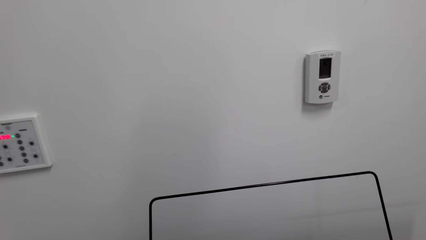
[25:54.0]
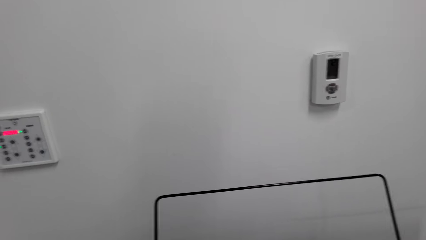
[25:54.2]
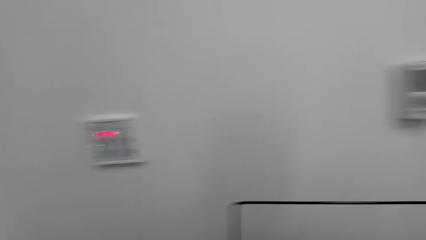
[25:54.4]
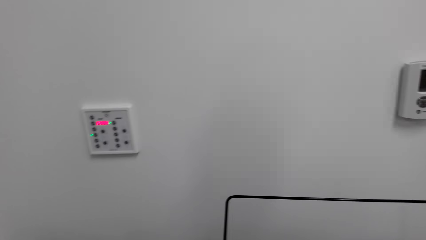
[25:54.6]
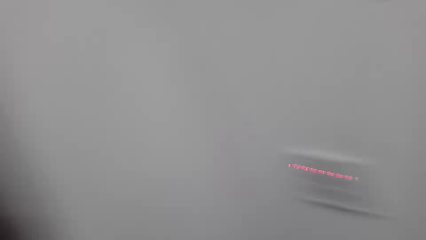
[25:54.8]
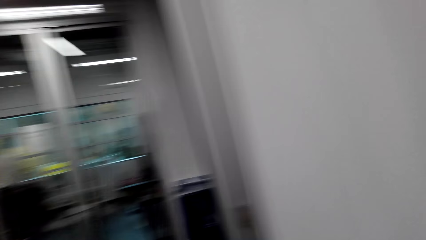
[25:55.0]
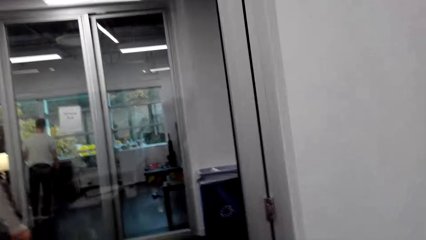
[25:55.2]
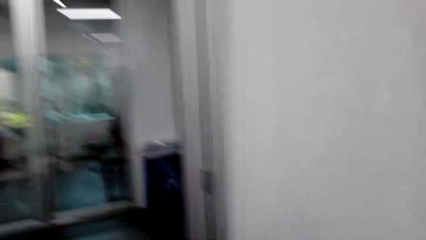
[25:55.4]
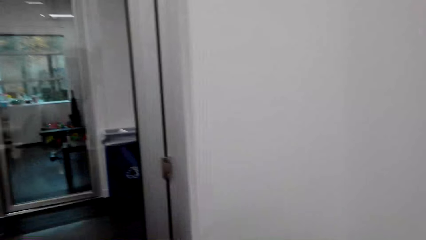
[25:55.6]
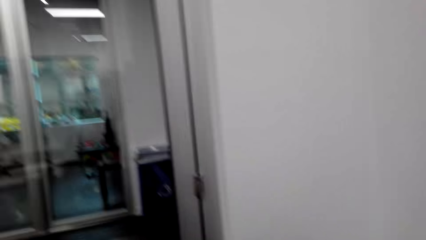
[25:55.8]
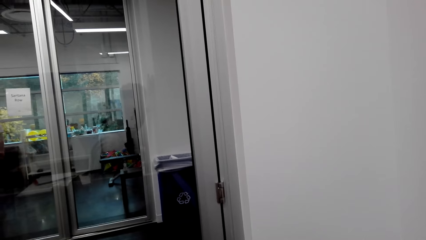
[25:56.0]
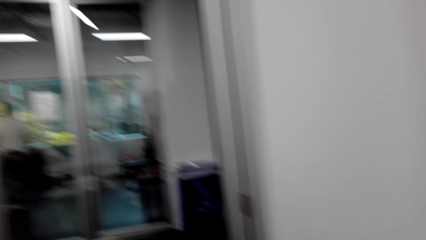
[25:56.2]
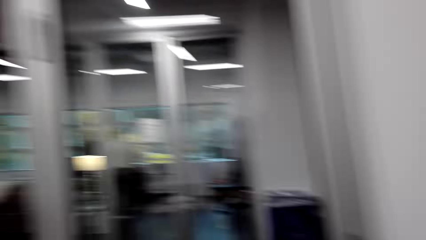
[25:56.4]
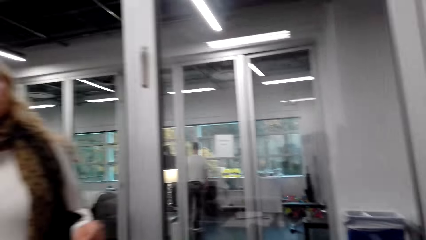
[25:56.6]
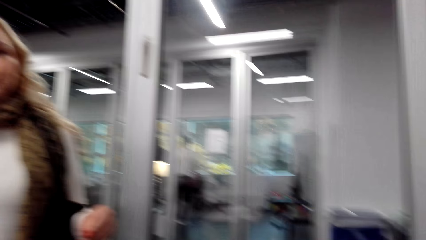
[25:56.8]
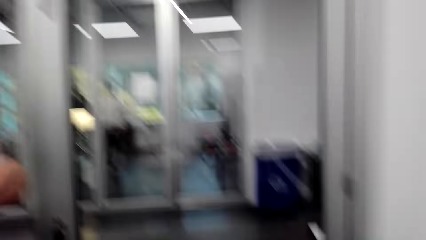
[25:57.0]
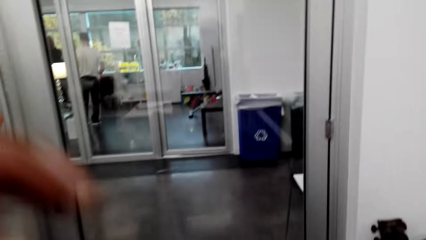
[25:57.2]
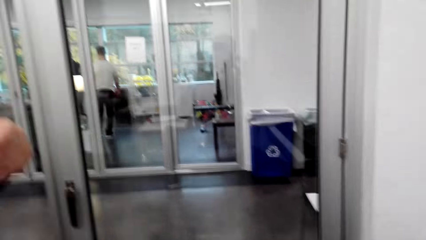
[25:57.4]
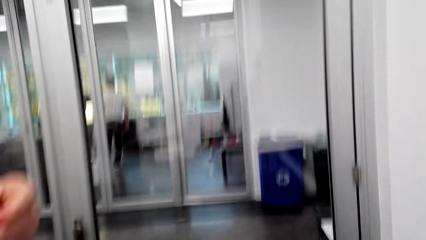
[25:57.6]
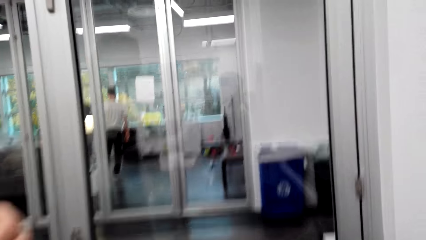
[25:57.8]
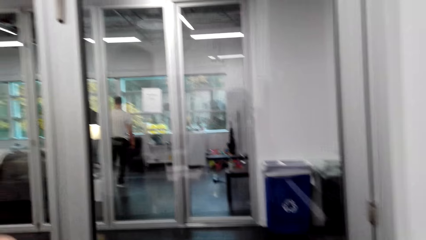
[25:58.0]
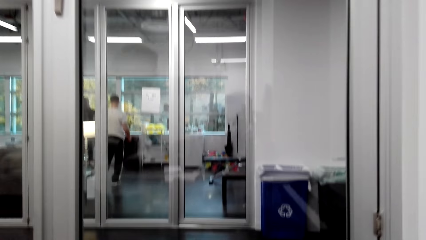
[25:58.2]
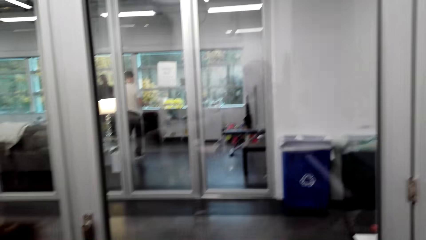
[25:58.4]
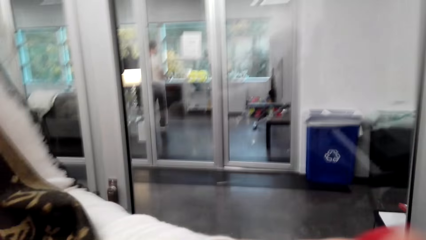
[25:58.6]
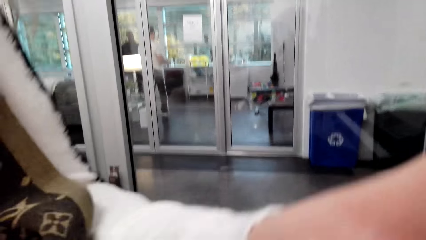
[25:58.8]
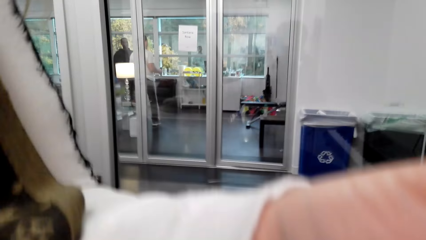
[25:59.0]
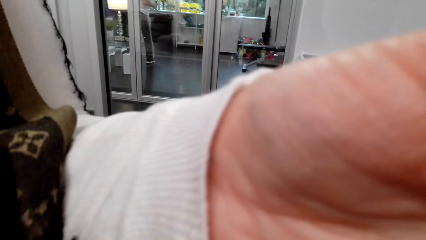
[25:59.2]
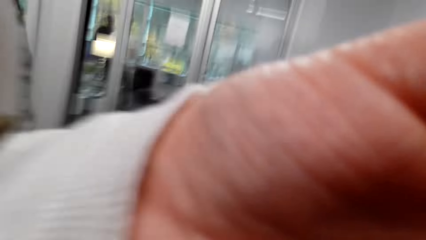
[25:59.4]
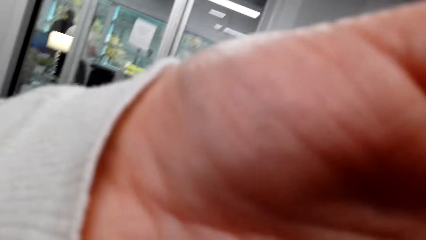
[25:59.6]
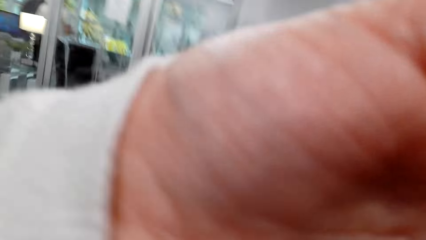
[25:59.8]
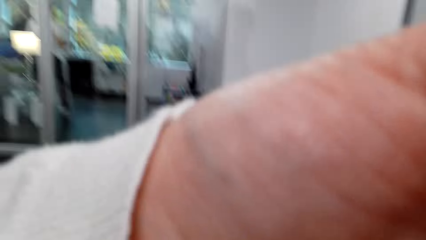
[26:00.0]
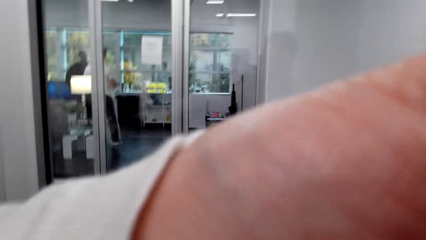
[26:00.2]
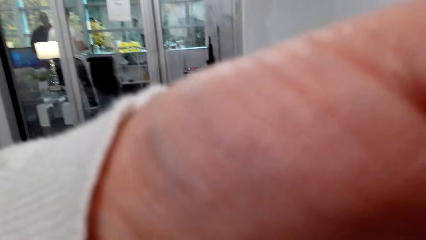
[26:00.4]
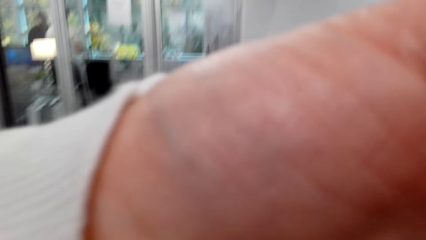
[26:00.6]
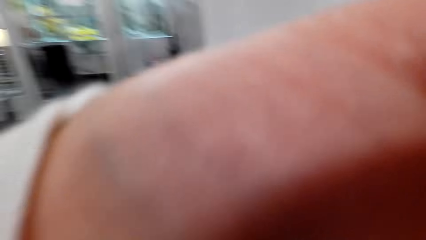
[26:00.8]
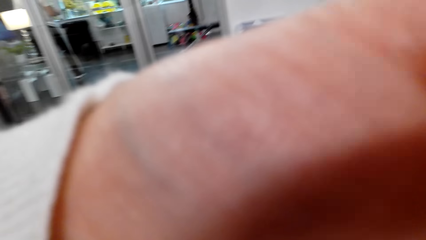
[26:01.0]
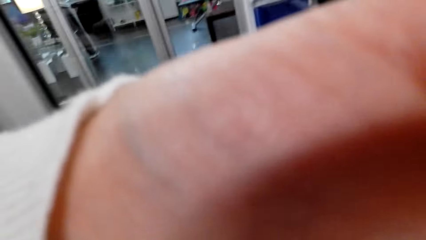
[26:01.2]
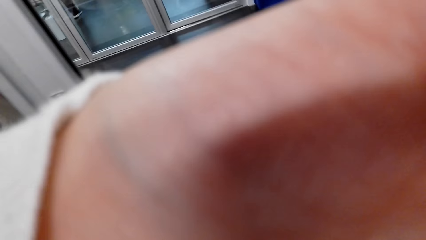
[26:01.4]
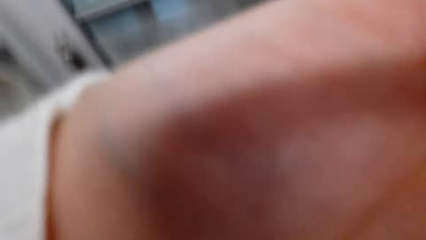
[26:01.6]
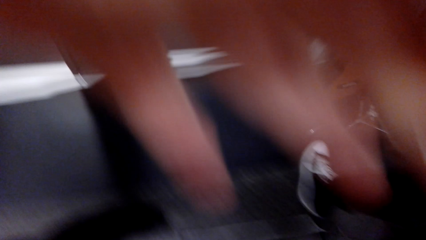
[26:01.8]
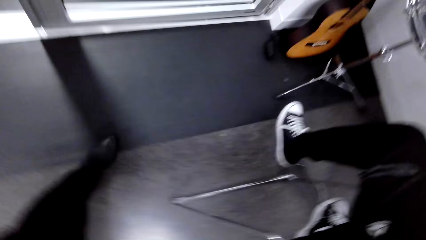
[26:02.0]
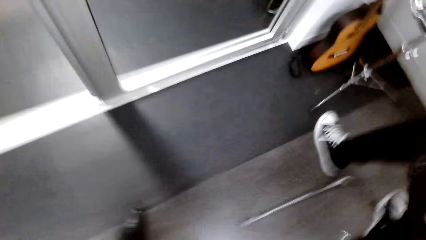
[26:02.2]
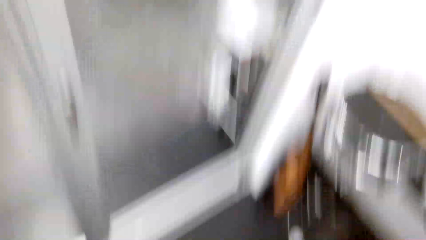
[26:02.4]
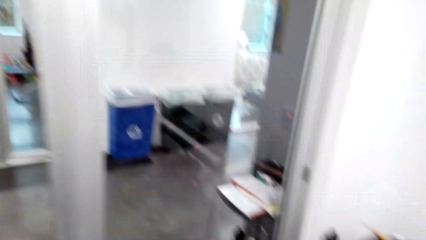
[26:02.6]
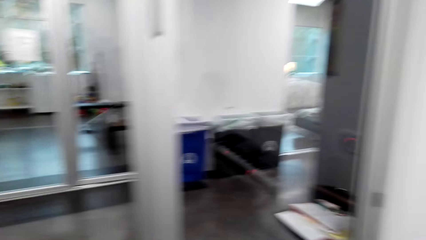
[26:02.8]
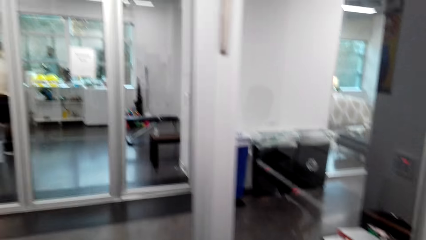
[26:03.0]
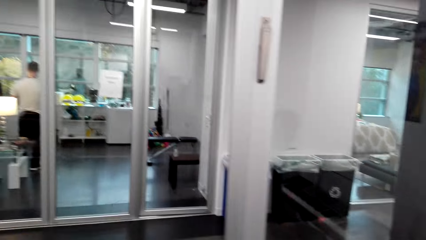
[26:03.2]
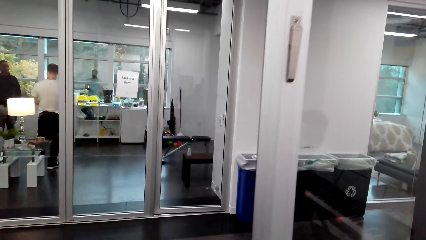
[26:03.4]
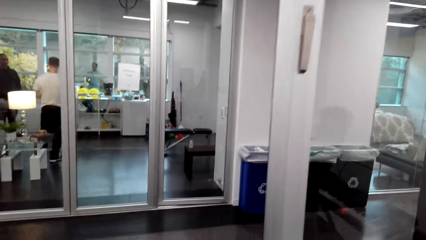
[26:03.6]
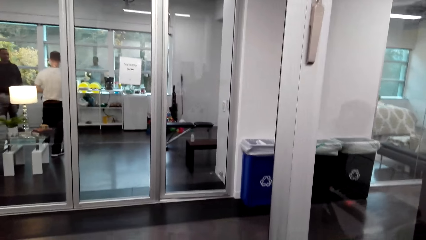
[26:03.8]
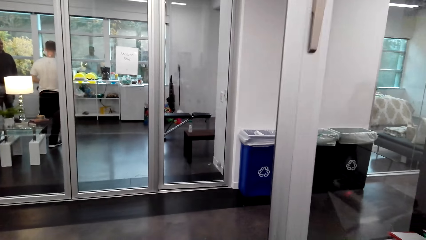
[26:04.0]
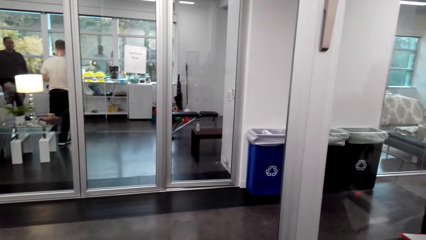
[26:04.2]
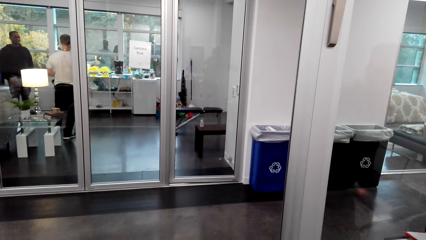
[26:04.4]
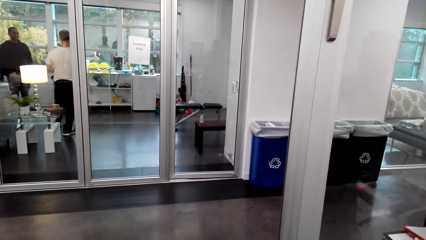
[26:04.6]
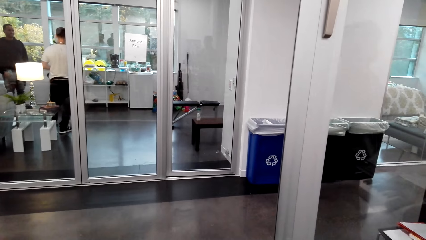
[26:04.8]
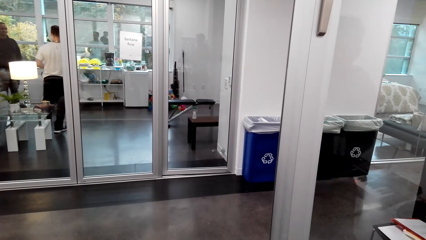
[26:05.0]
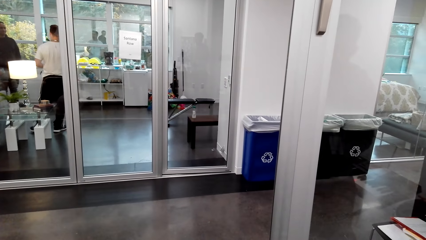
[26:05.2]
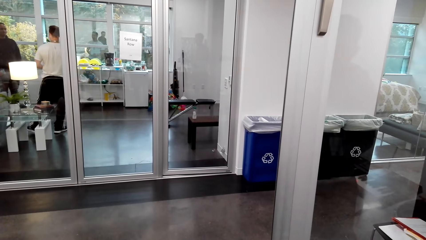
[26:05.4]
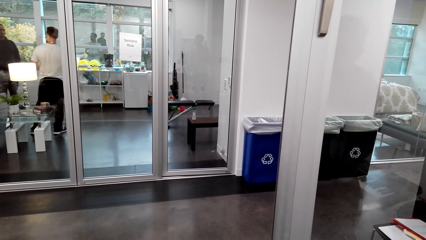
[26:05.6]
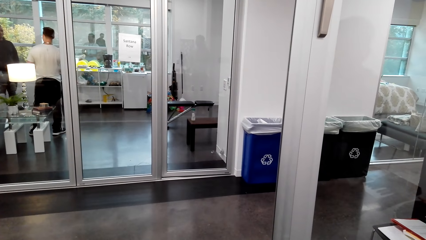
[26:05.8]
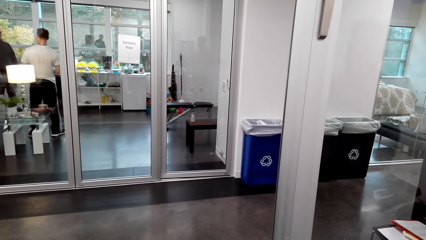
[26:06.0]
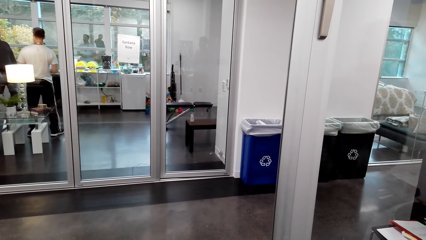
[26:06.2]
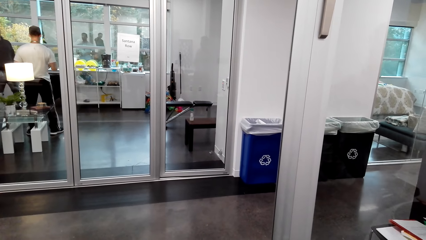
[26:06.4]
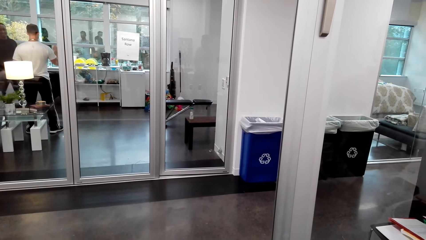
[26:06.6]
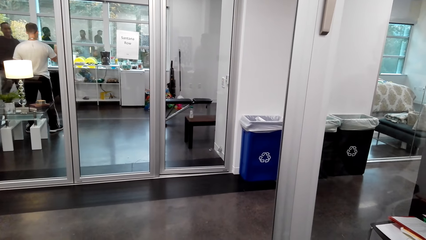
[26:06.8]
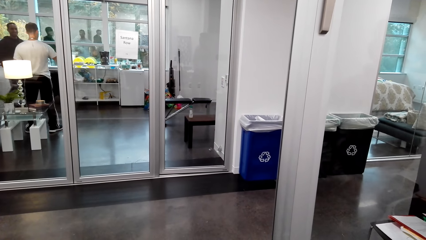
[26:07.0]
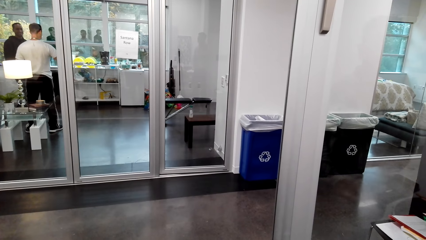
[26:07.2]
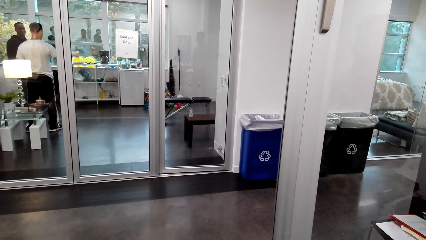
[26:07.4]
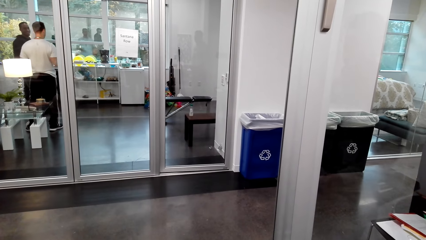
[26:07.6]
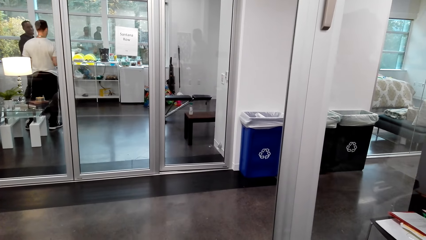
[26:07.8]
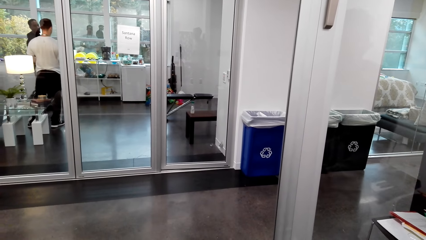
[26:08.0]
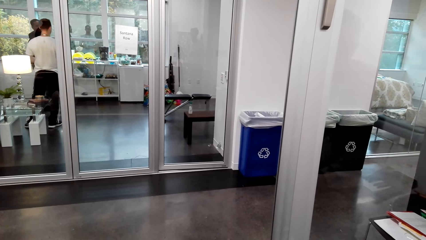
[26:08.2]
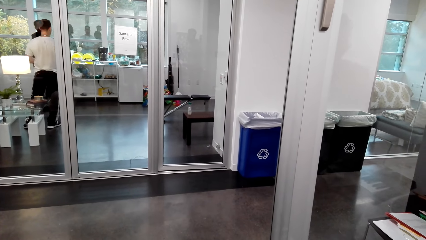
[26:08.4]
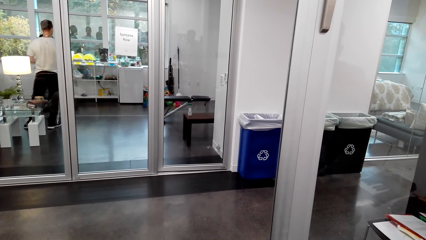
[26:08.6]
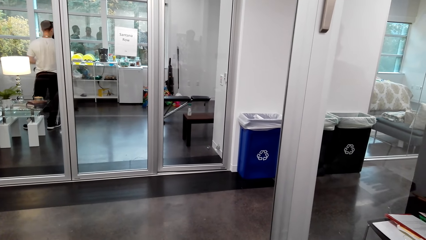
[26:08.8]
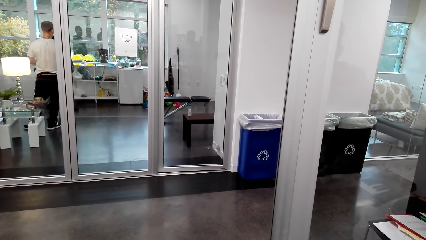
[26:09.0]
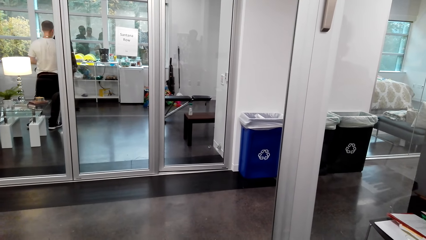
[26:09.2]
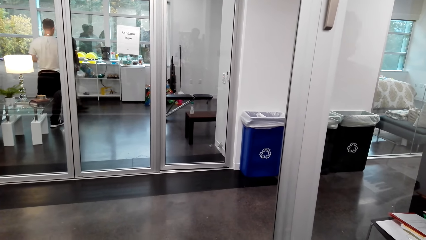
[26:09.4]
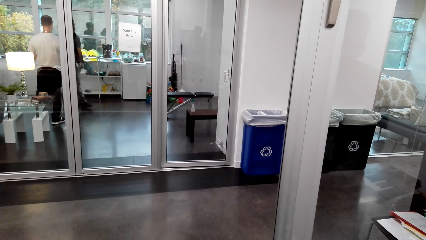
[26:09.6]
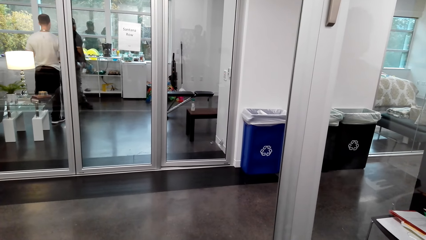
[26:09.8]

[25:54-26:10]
A man stands in the other room. The camera wearer moves around. A woman walks close to the camera wearer. The camera wearer adjusts the camera. Another man stands in the other room.
